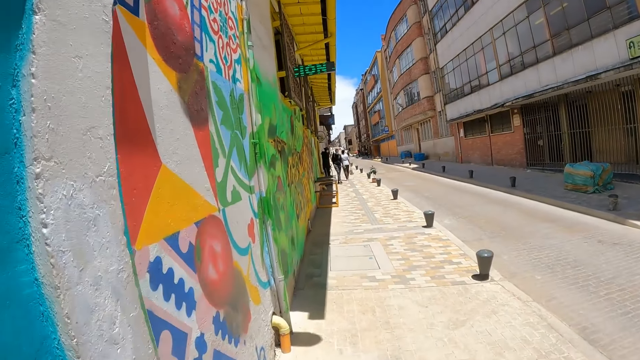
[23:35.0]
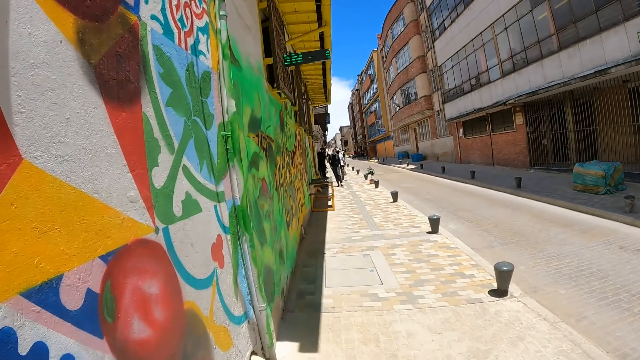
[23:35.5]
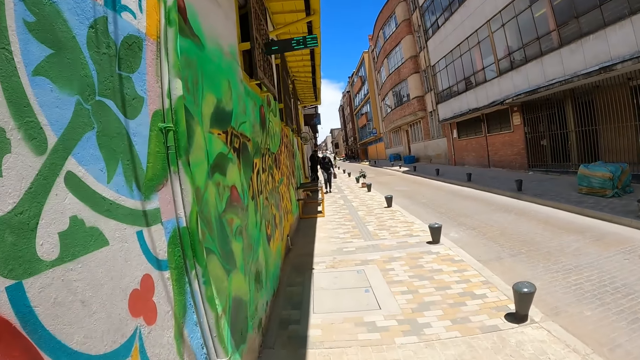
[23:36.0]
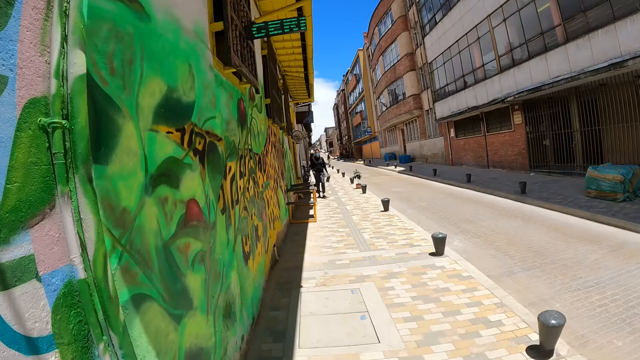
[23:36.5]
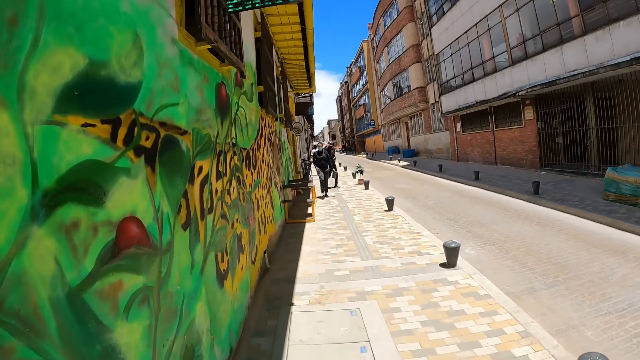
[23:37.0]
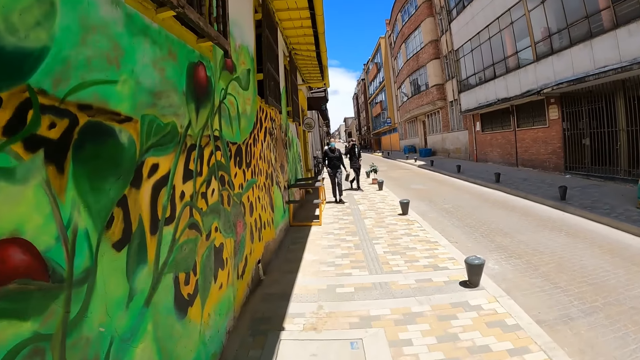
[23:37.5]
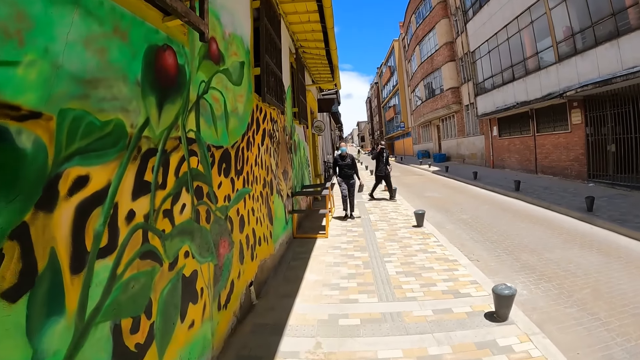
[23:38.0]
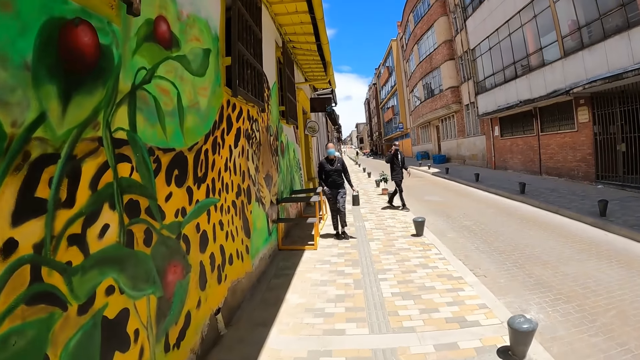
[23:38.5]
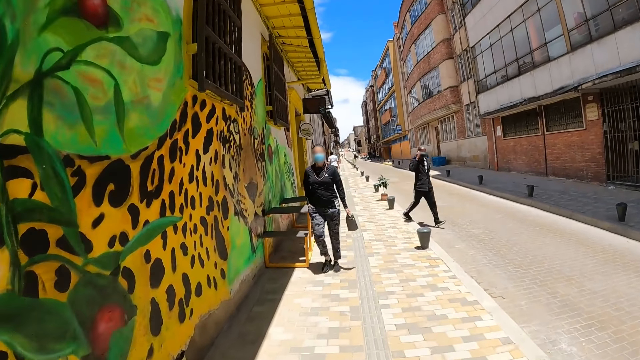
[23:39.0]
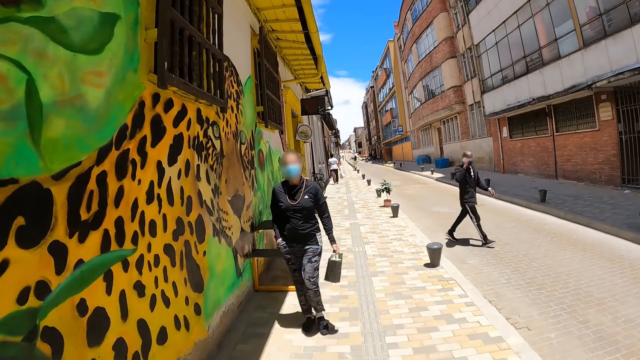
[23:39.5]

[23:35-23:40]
The camera wearer walks along with a man.

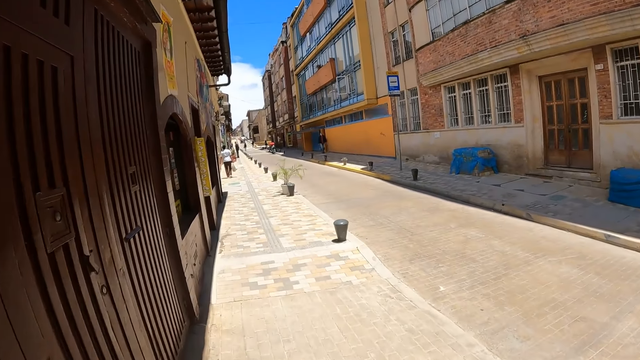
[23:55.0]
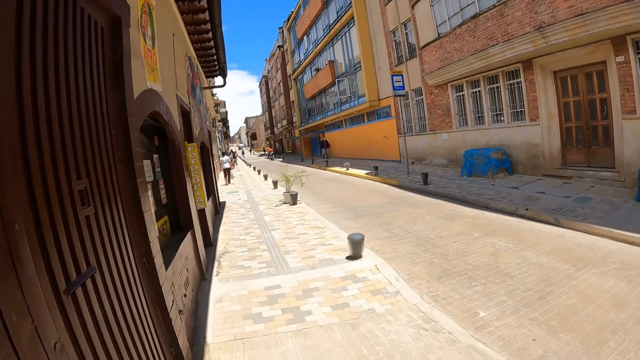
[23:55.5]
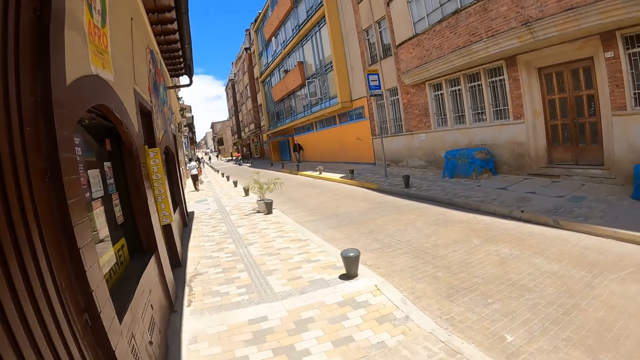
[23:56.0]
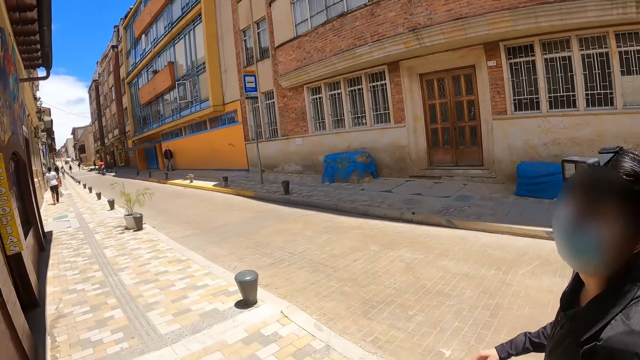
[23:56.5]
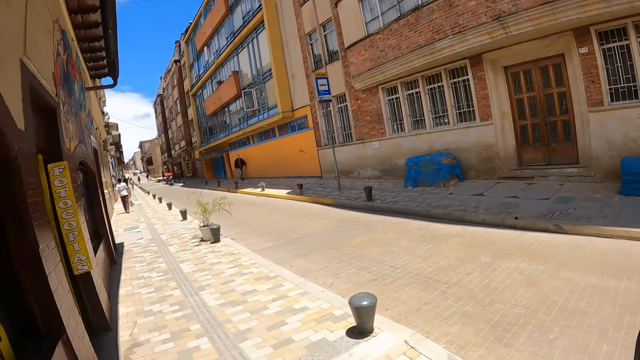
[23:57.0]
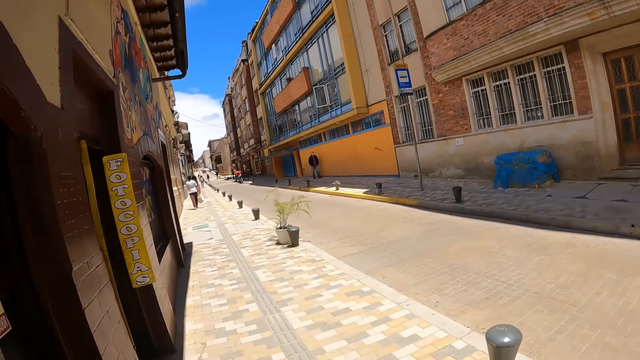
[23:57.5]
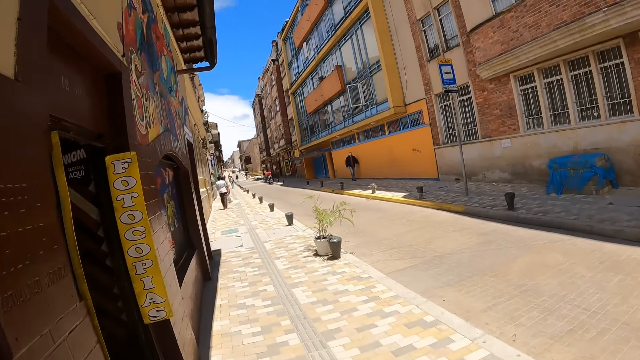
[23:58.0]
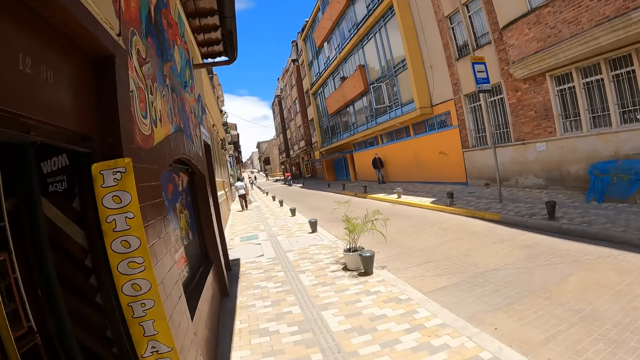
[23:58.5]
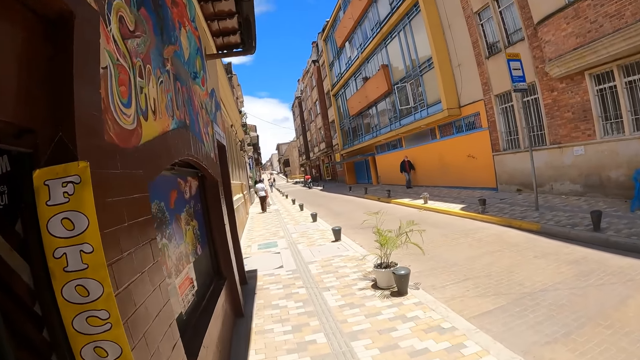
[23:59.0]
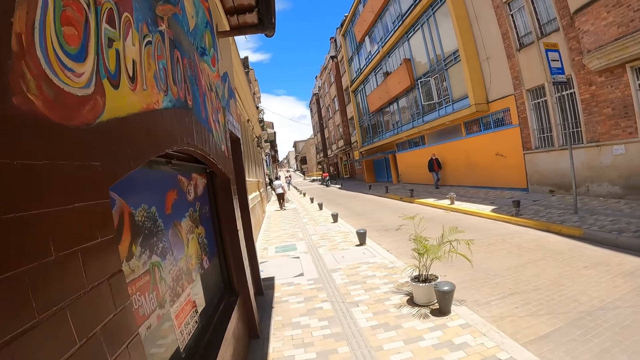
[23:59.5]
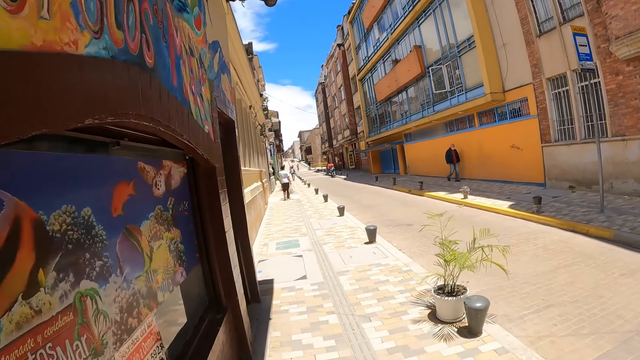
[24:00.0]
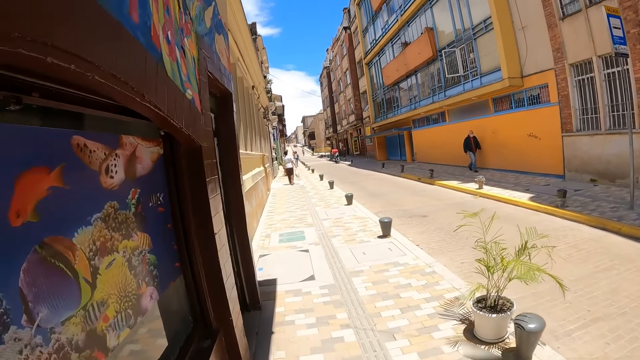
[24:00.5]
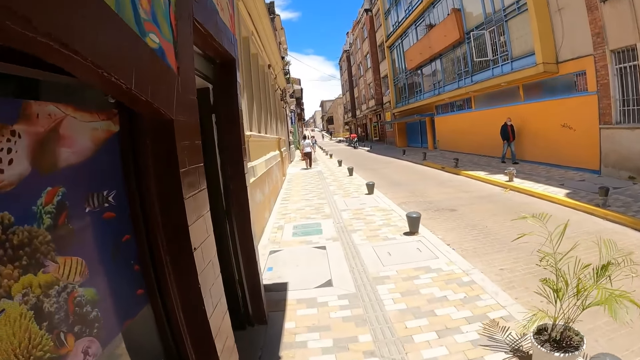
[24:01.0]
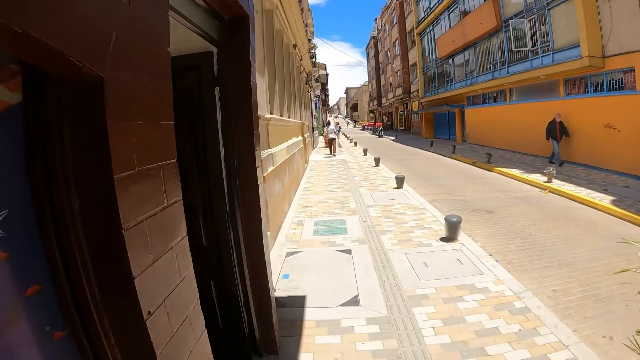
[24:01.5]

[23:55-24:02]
A man walks along with the camera wearer.

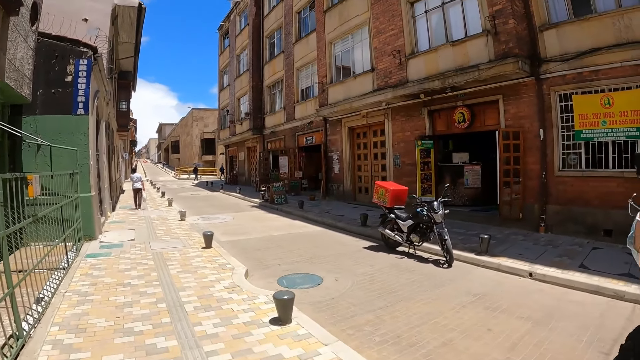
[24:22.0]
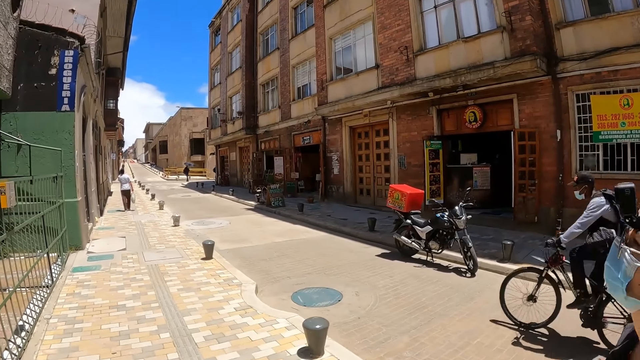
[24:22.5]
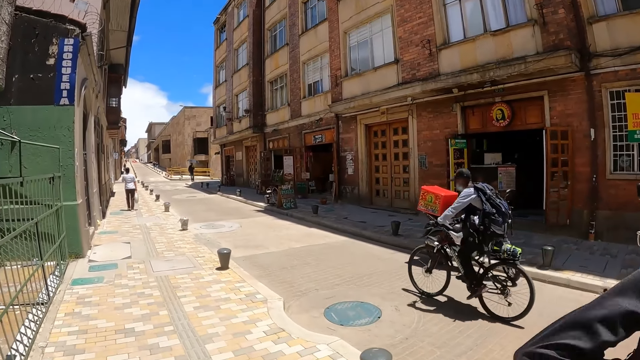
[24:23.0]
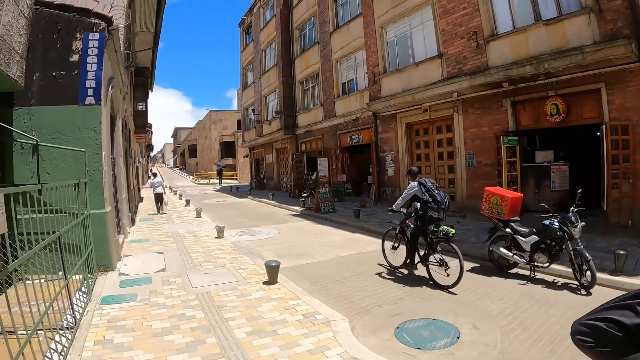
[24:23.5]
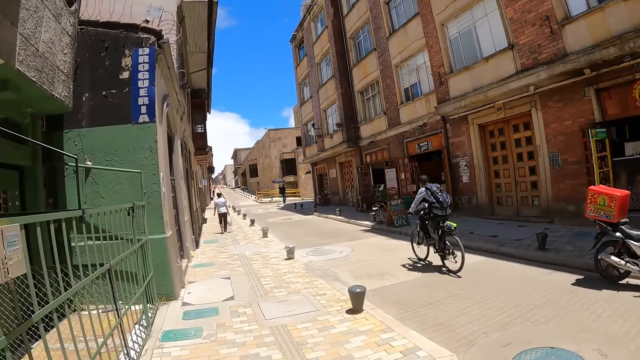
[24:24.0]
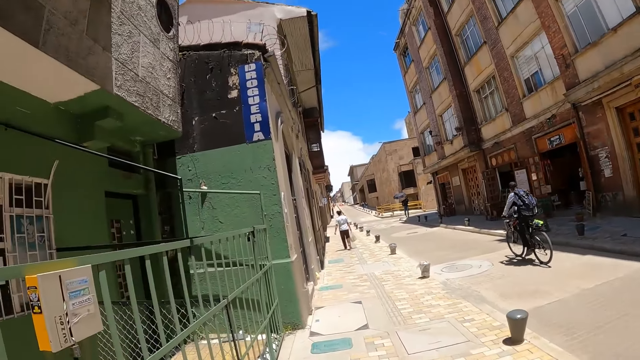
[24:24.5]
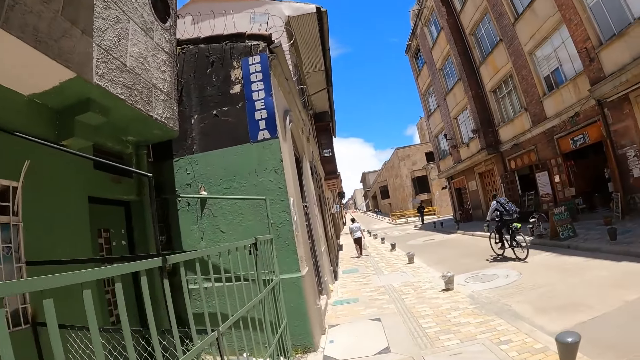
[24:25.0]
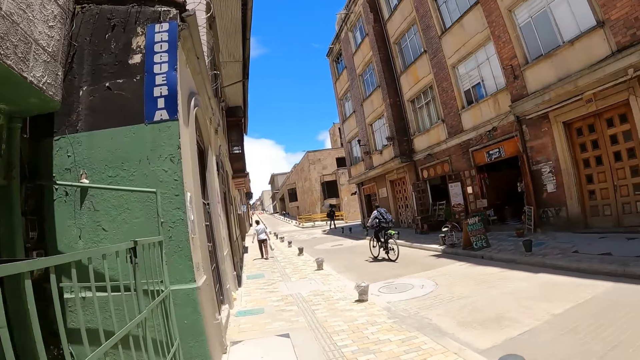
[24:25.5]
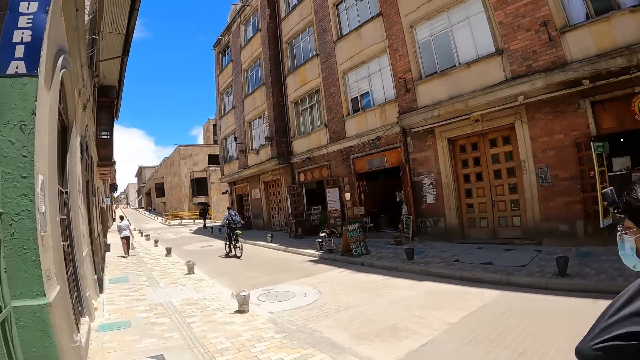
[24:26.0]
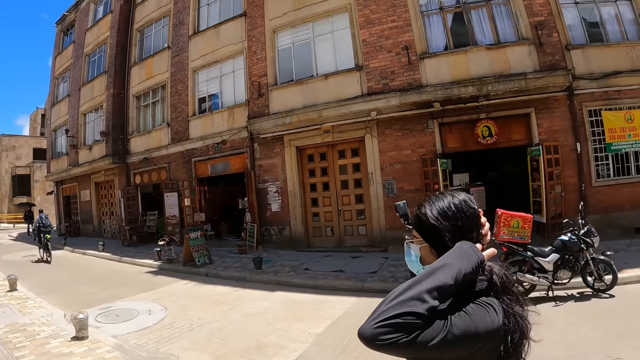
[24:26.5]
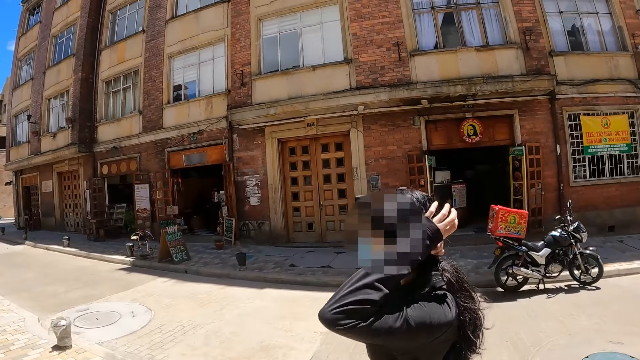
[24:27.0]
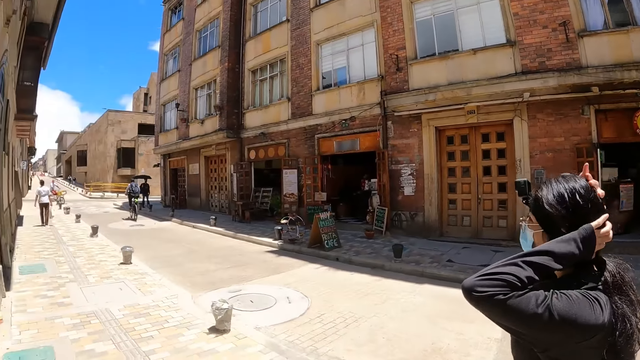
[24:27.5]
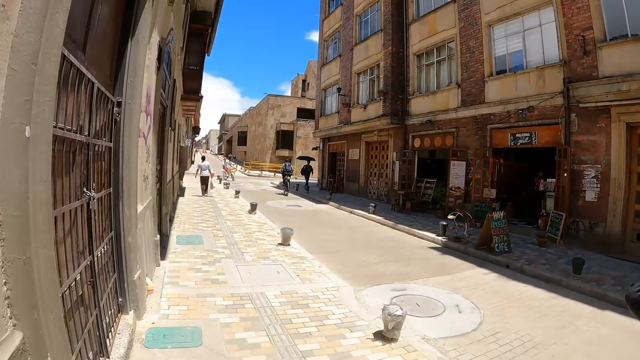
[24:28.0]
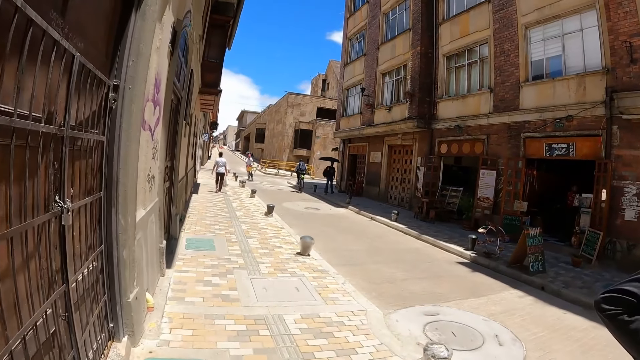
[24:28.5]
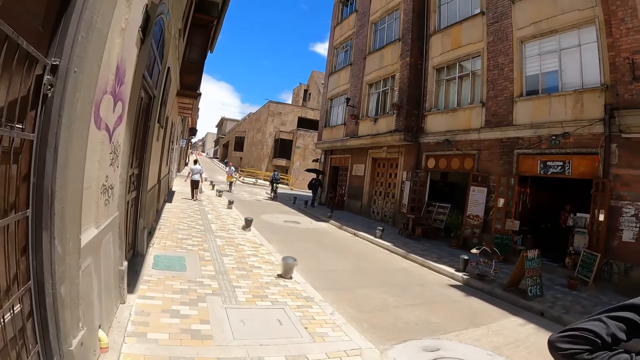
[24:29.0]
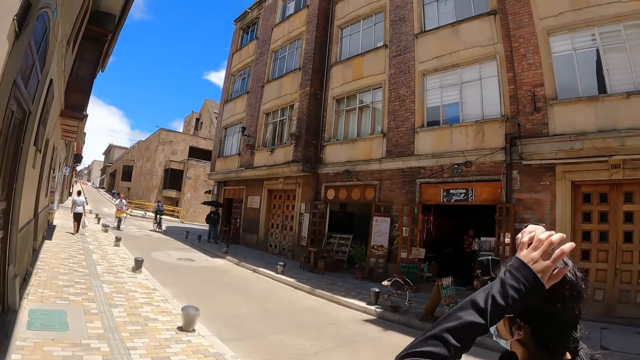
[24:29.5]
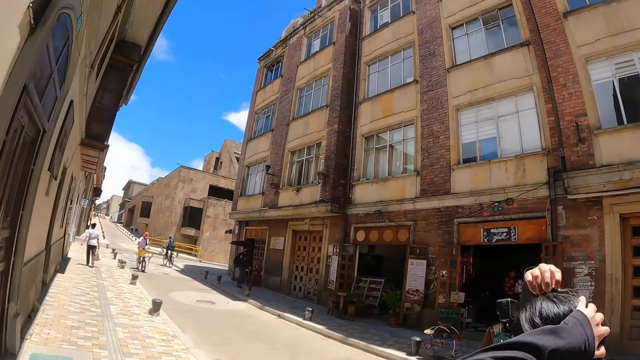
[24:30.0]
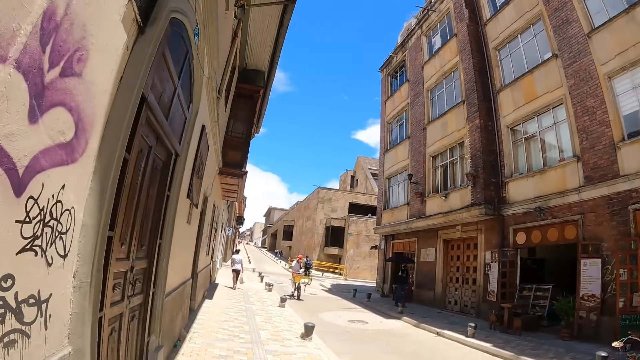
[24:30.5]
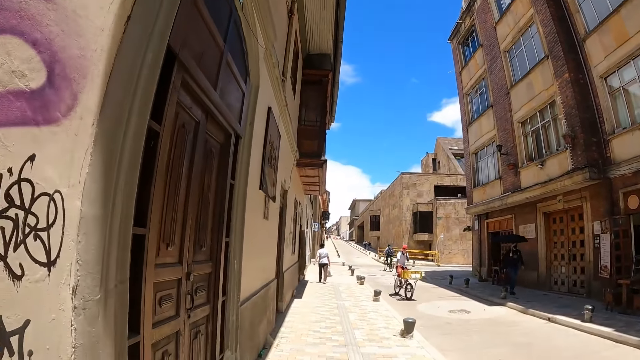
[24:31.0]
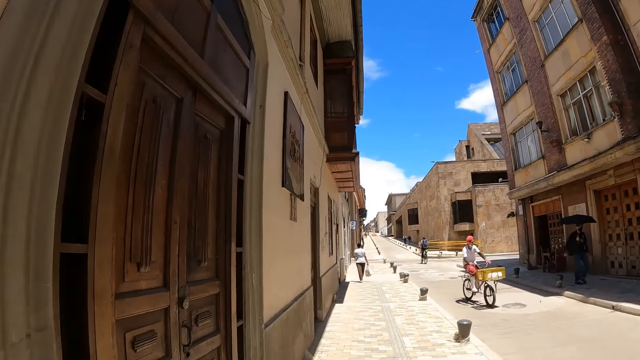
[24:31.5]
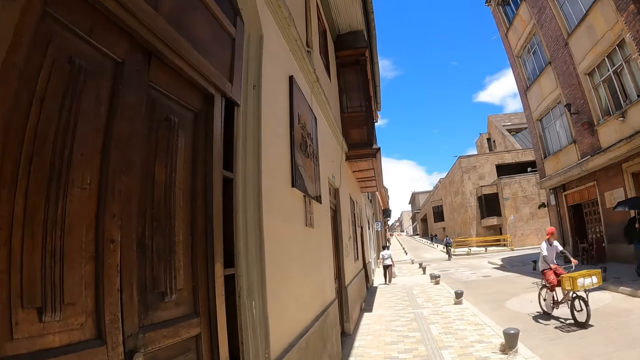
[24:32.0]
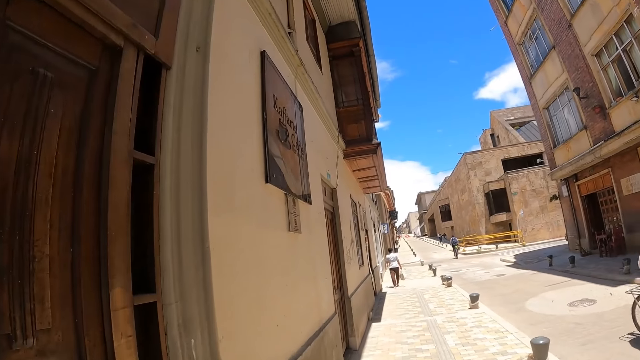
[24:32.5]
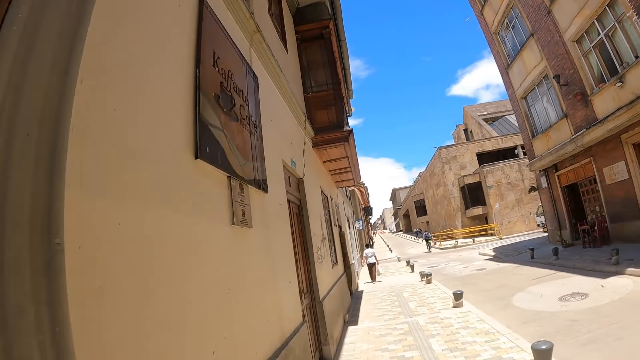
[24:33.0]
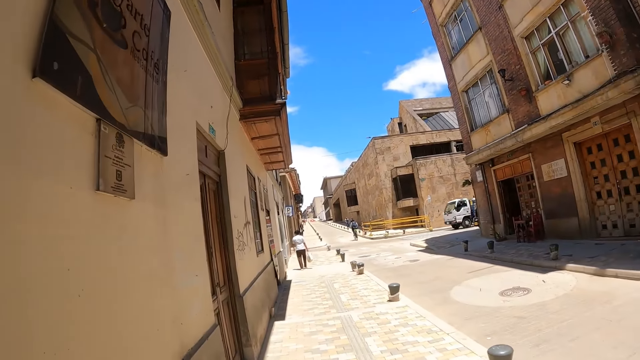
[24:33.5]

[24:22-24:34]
A woman touches the head with the left hand. The woman touches the hair with both hands. The camera wearer walks along with the woman.
